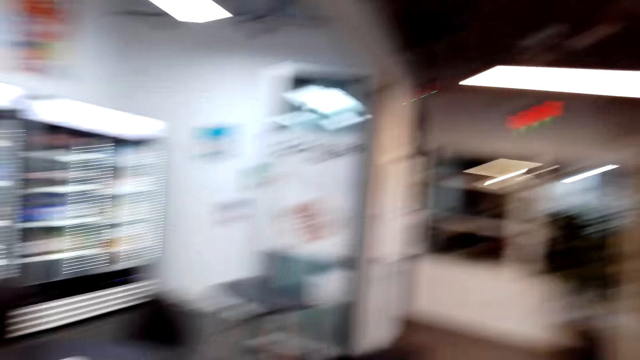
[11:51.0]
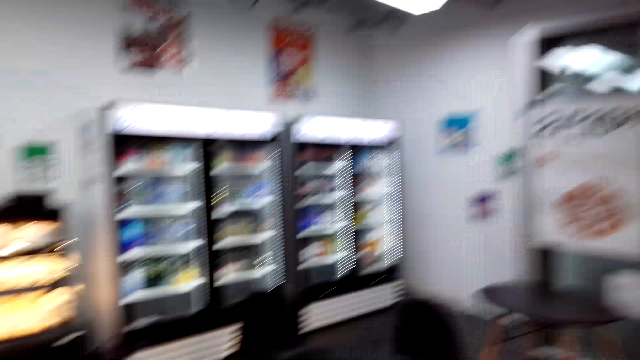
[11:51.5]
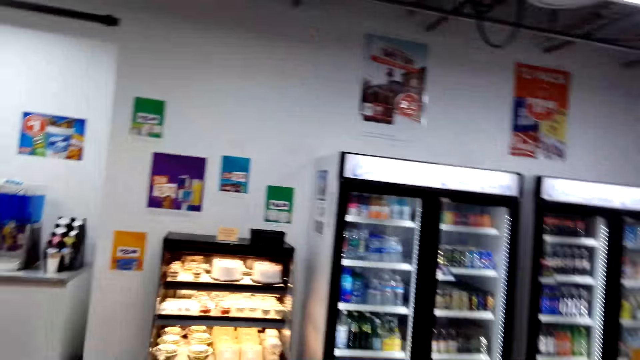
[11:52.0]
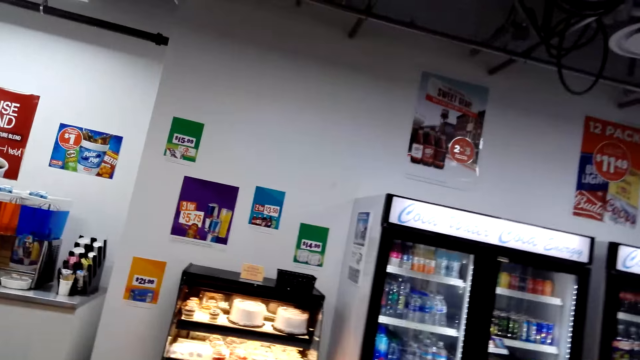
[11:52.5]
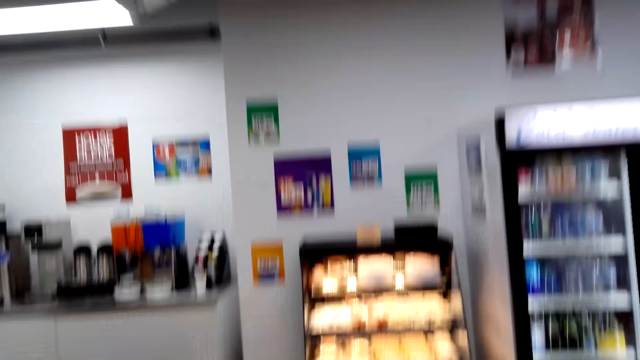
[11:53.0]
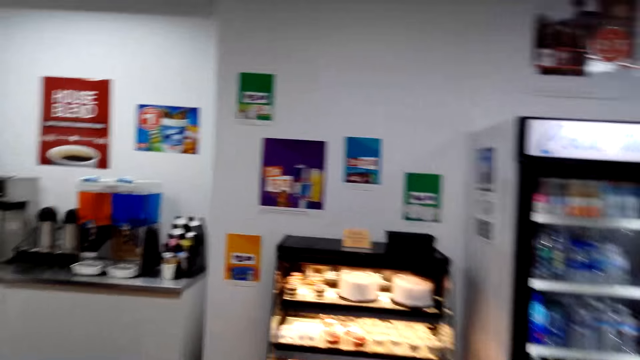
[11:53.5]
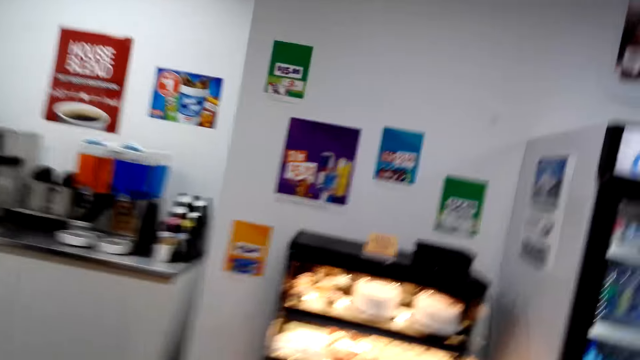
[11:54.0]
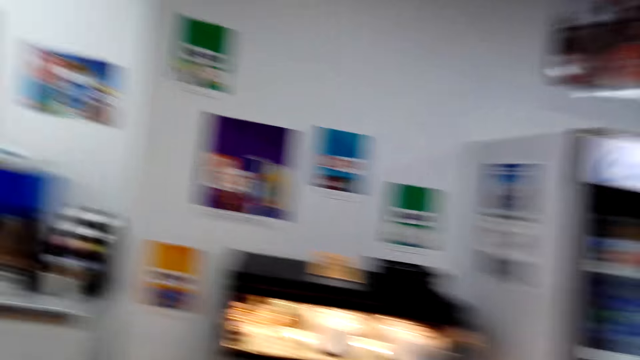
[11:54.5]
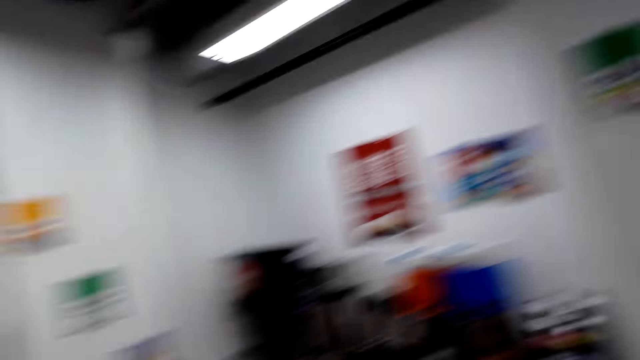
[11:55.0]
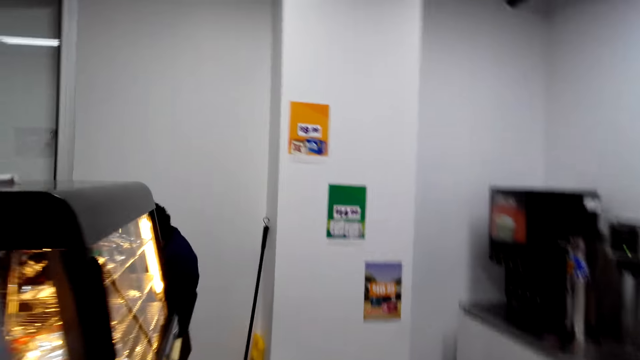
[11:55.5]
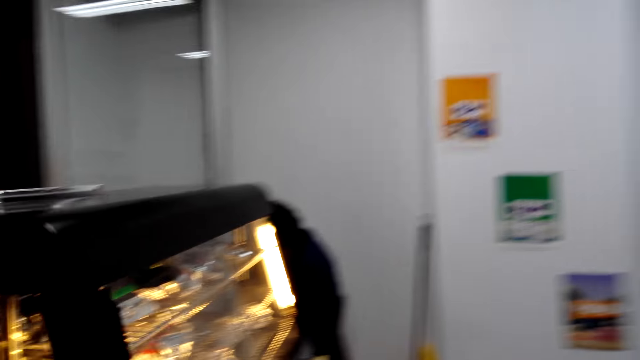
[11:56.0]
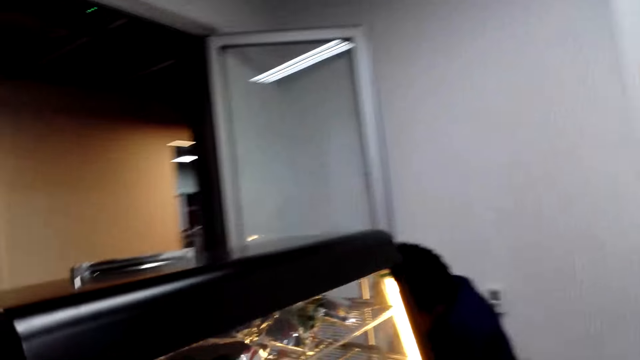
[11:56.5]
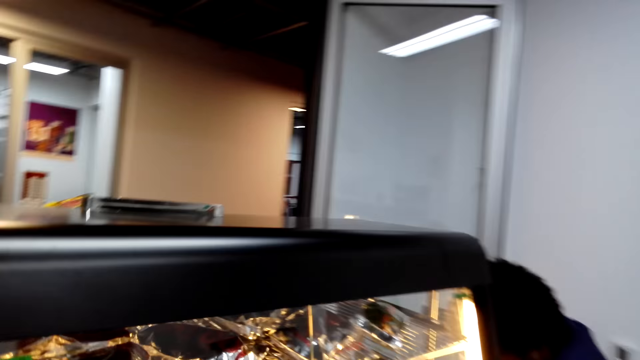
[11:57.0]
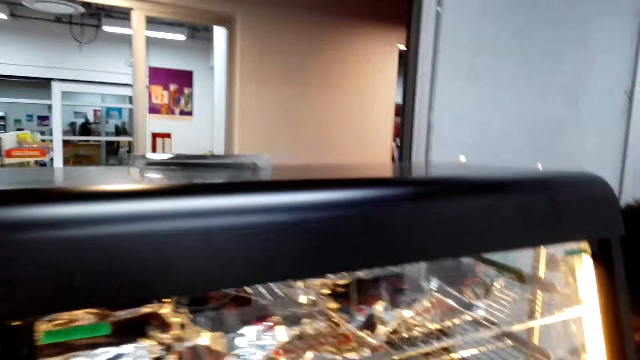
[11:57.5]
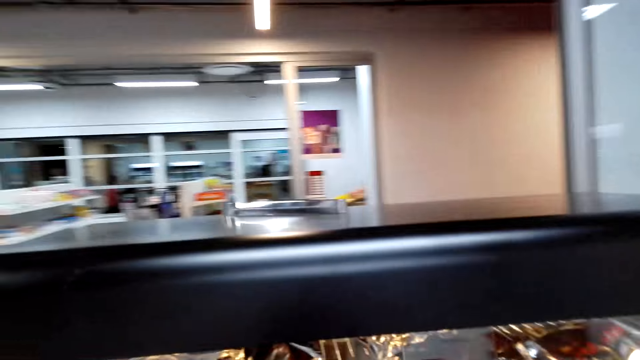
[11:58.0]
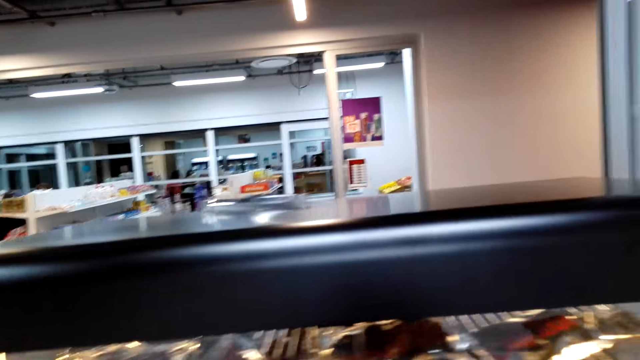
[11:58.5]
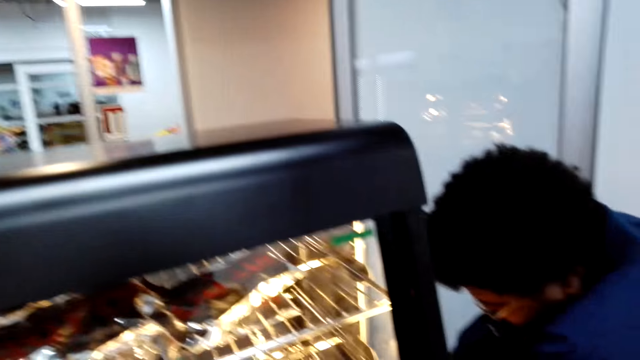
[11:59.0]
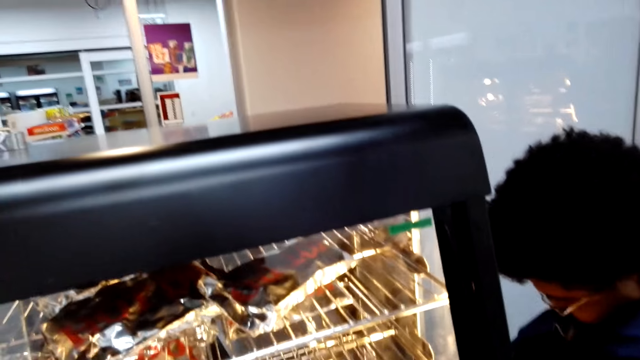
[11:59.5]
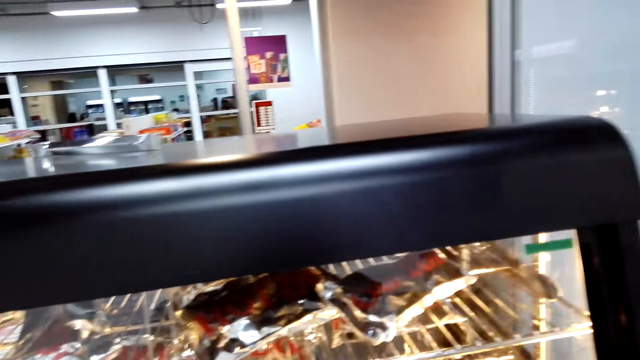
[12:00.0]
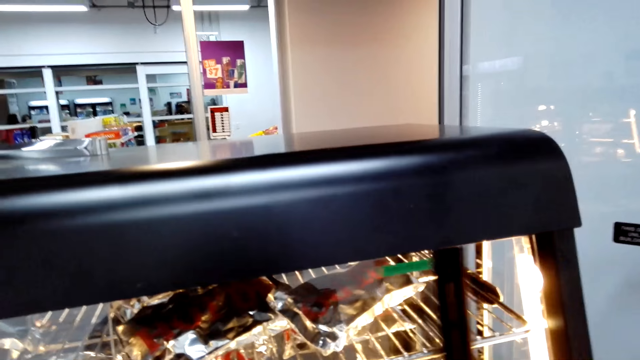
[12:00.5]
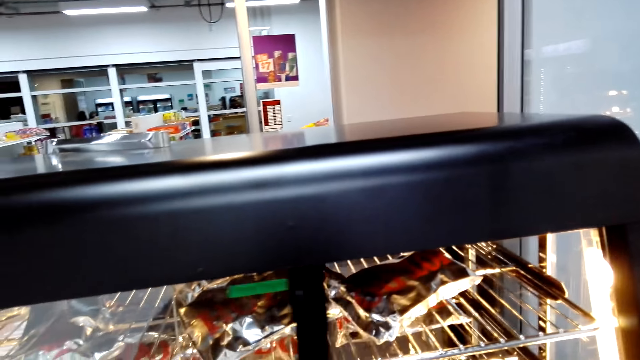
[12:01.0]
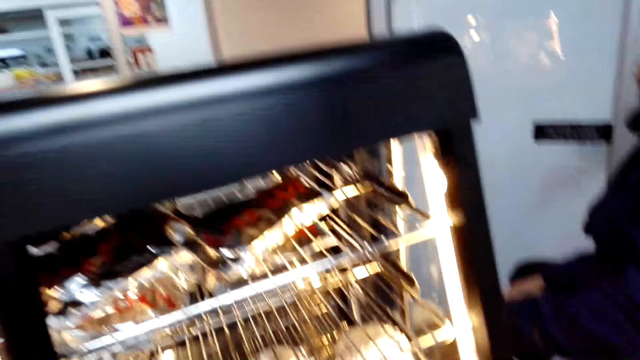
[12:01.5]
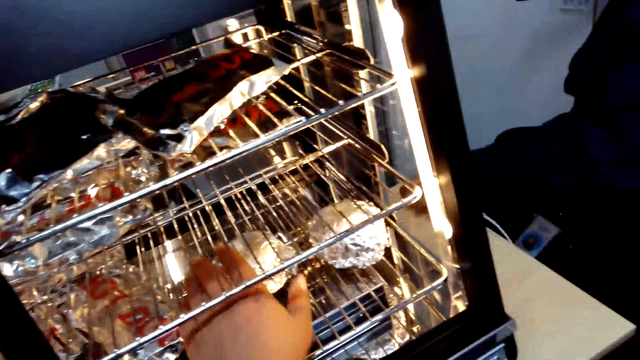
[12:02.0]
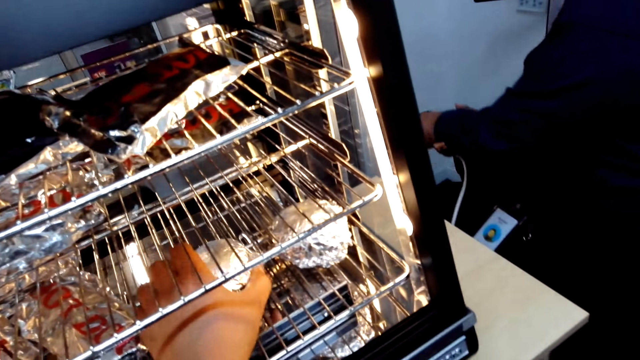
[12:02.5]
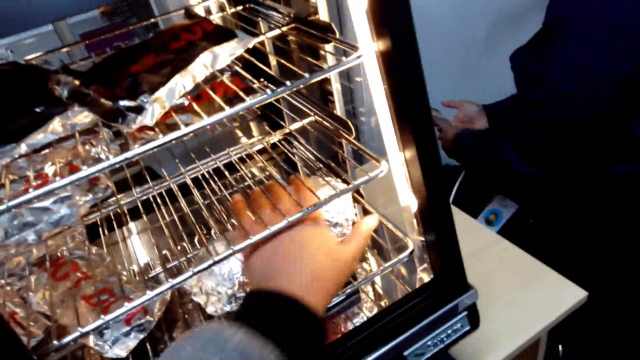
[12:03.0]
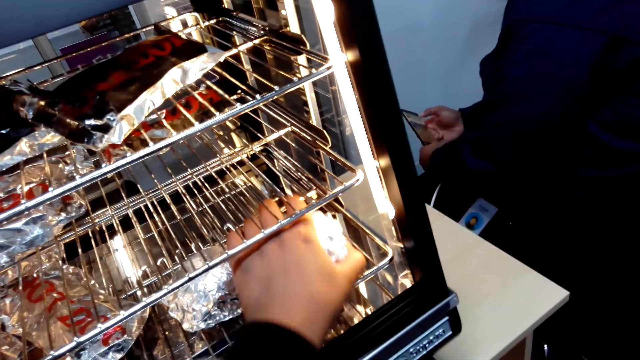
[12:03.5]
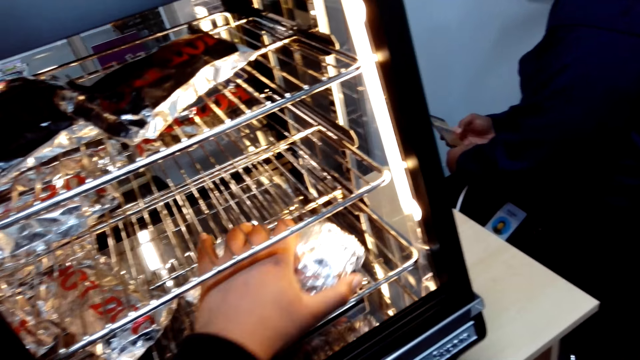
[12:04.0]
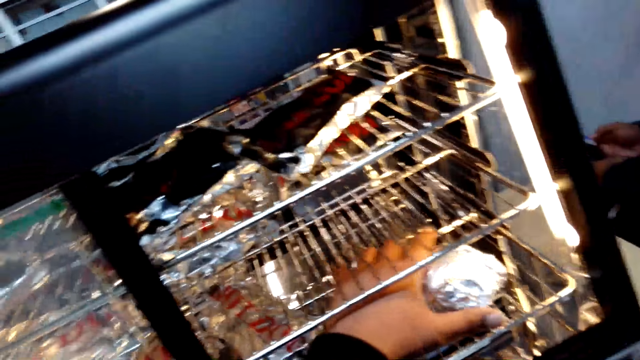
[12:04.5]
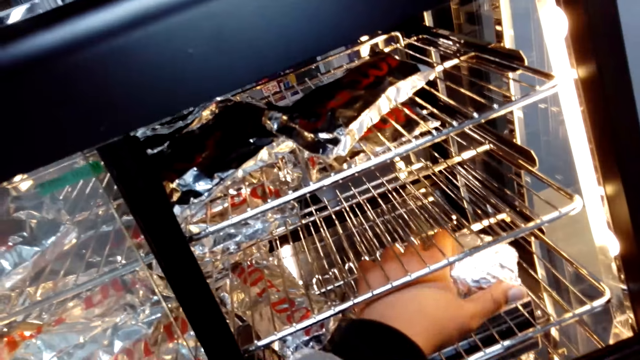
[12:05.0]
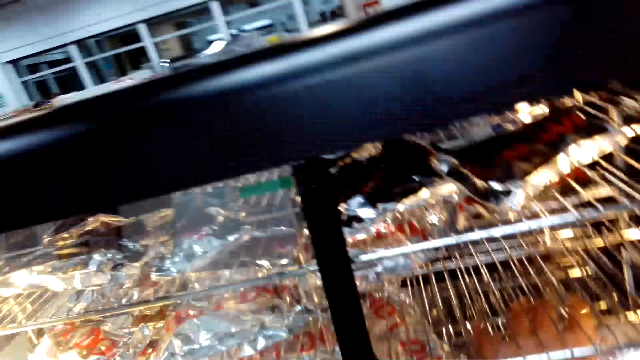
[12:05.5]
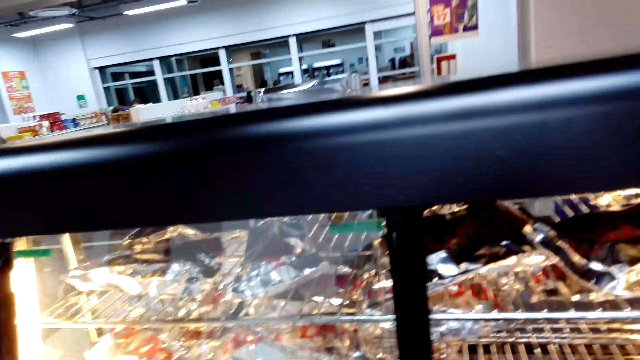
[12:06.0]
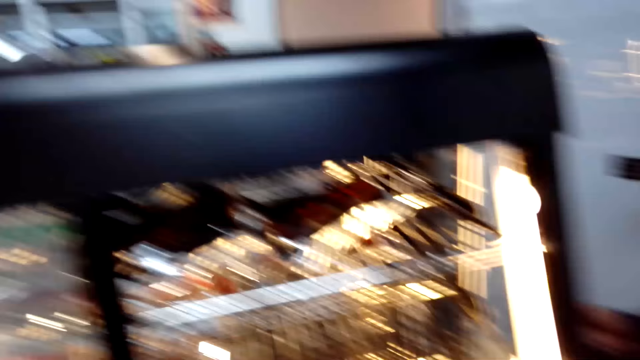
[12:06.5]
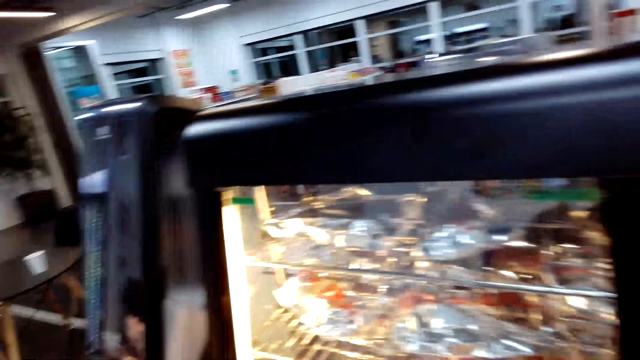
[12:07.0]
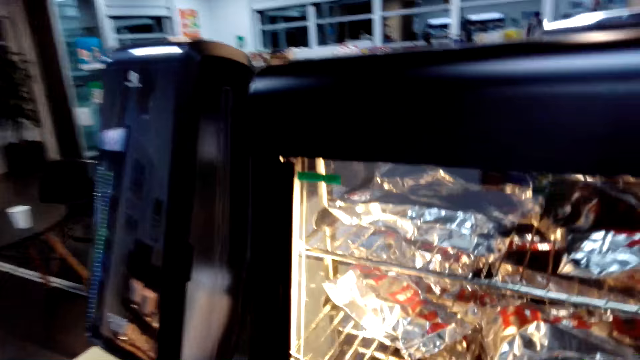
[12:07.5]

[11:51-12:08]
The camera wearer opens the fridge. They pick the food from the fridge.

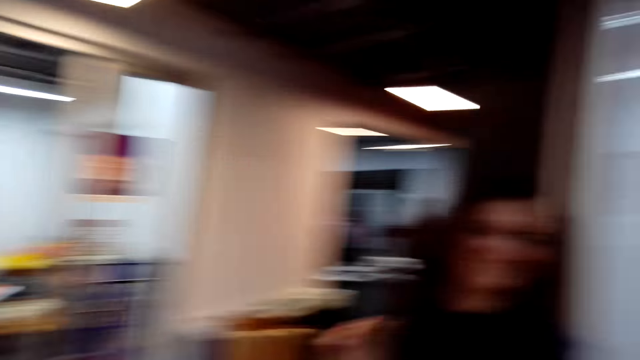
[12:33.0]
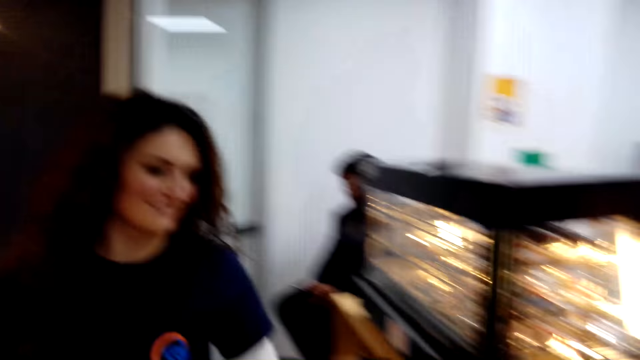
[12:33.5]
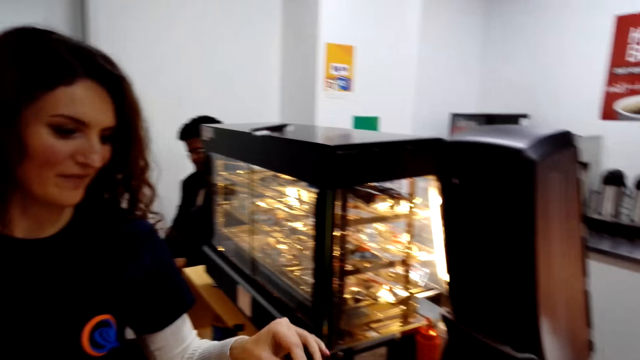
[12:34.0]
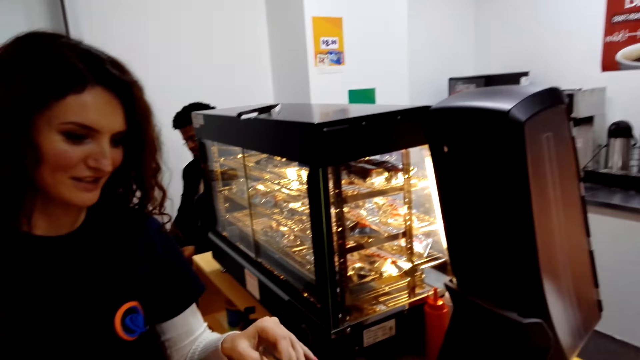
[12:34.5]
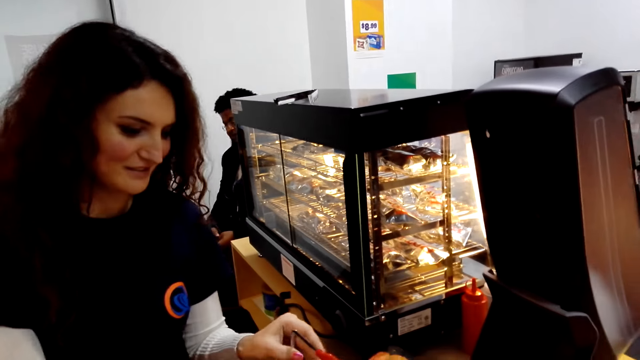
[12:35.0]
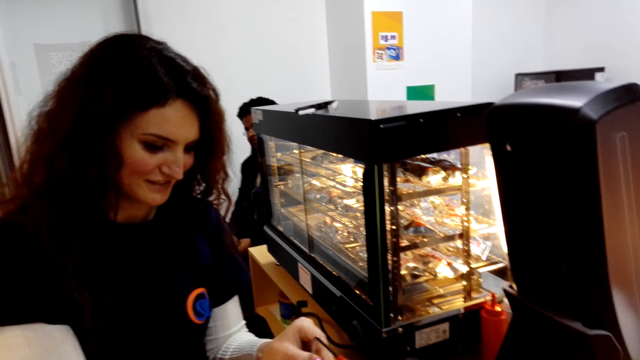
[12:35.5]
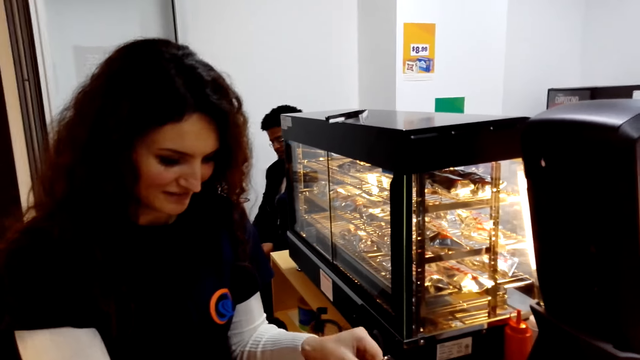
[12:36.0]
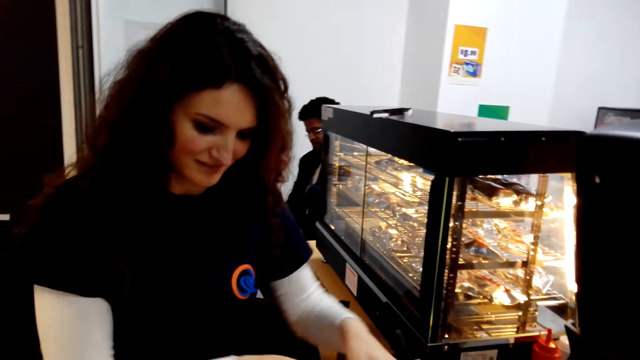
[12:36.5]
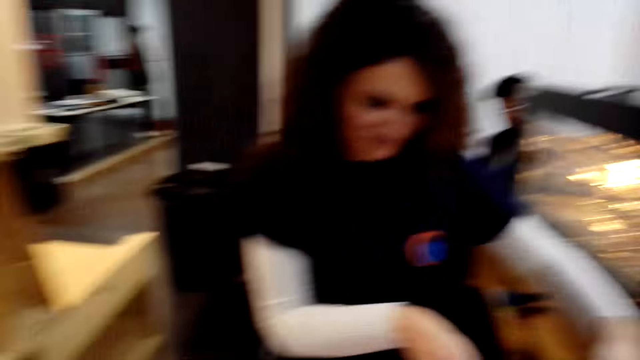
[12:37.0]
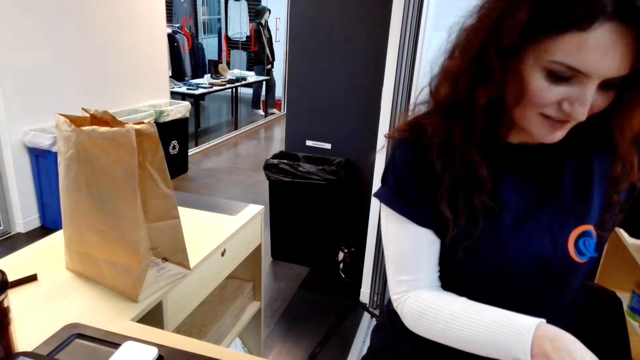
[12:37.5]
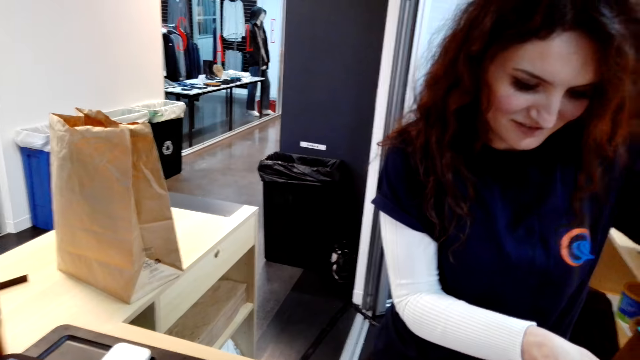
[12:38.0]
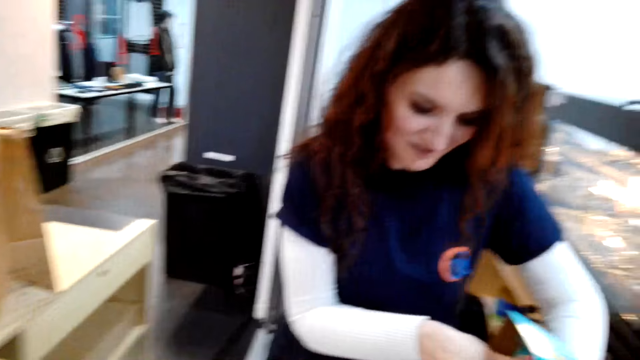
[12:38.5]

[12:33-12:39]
A female picks the items.
